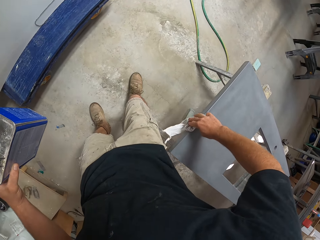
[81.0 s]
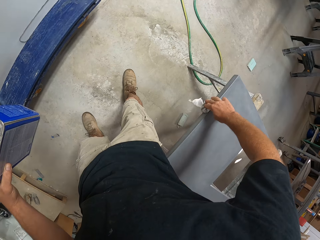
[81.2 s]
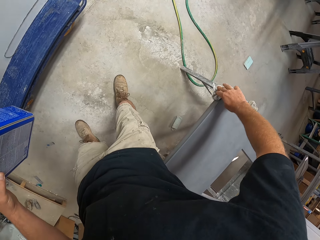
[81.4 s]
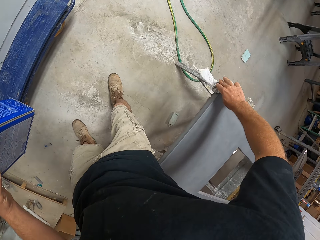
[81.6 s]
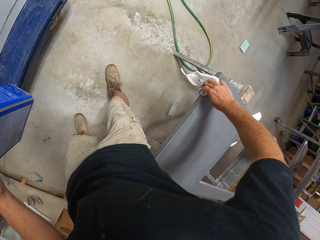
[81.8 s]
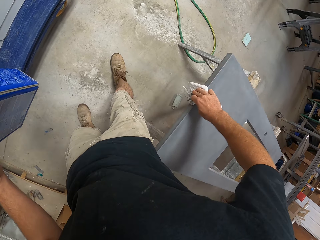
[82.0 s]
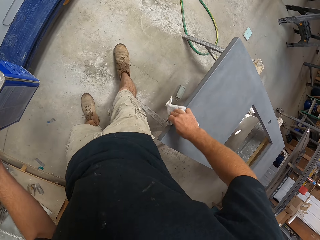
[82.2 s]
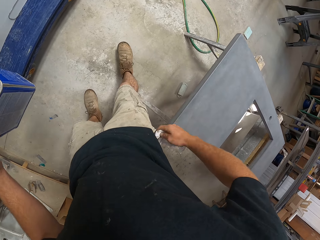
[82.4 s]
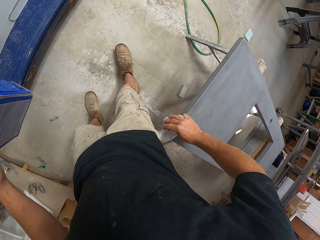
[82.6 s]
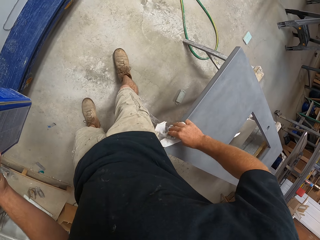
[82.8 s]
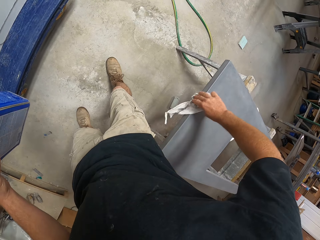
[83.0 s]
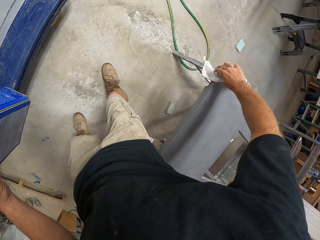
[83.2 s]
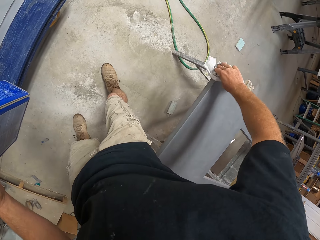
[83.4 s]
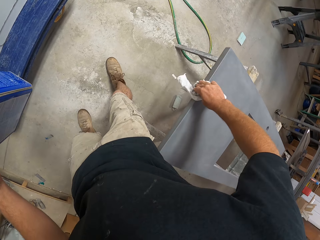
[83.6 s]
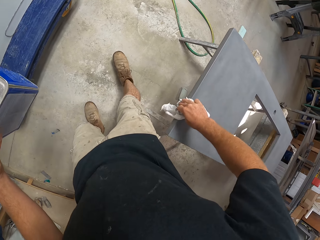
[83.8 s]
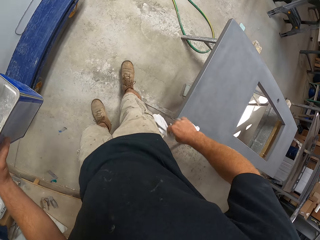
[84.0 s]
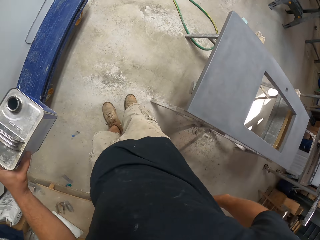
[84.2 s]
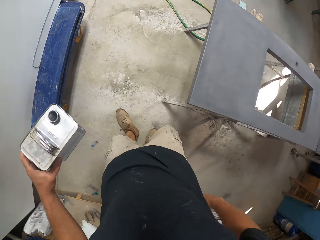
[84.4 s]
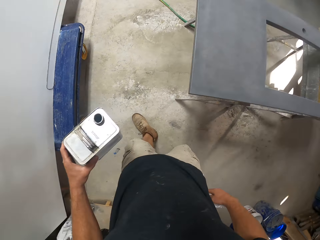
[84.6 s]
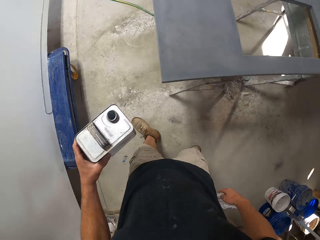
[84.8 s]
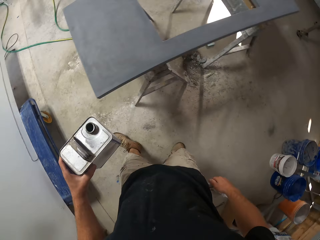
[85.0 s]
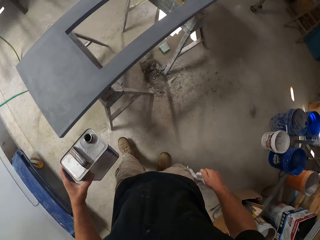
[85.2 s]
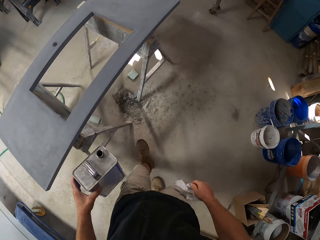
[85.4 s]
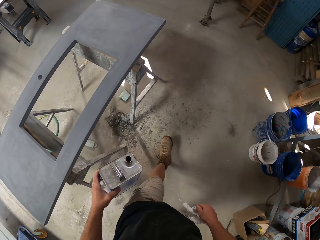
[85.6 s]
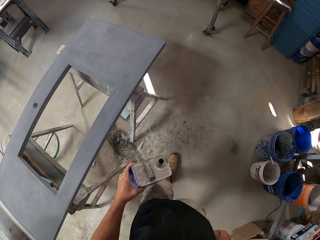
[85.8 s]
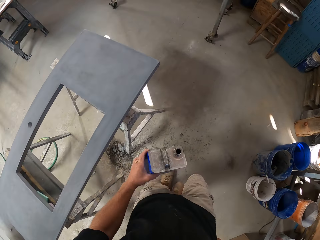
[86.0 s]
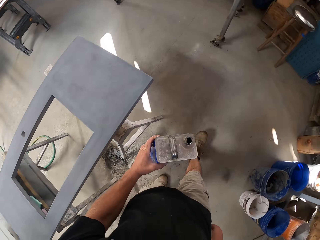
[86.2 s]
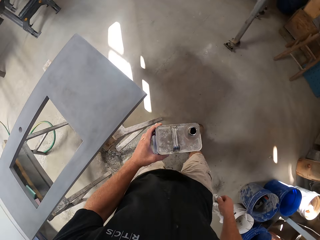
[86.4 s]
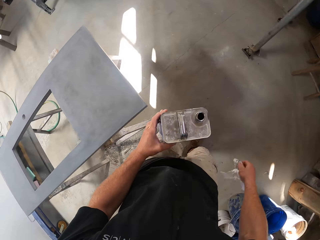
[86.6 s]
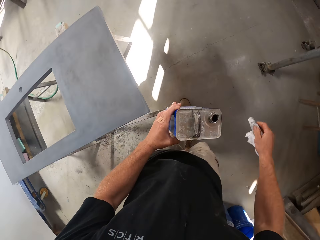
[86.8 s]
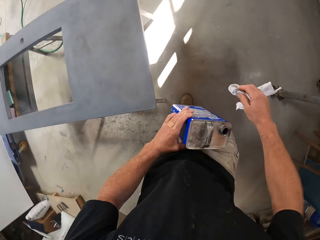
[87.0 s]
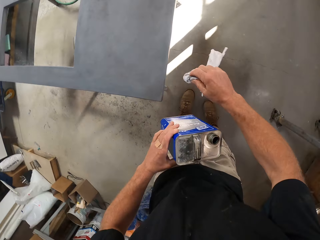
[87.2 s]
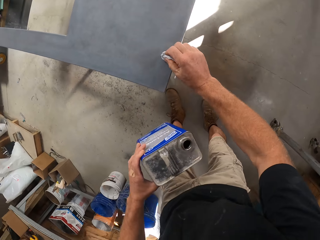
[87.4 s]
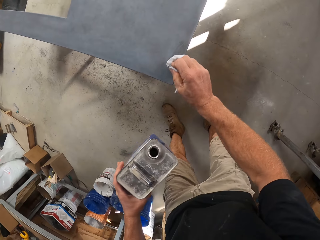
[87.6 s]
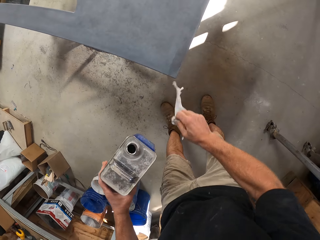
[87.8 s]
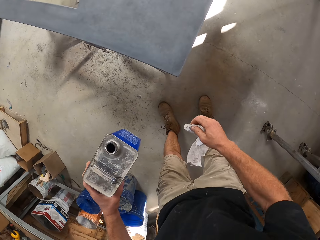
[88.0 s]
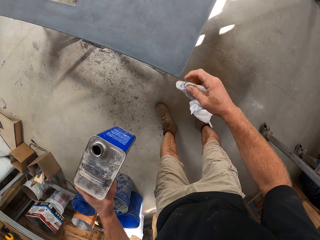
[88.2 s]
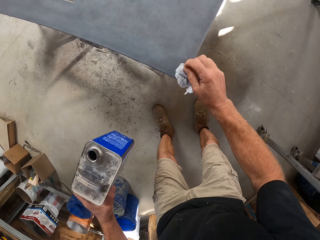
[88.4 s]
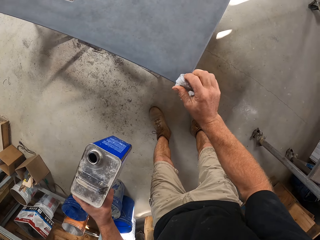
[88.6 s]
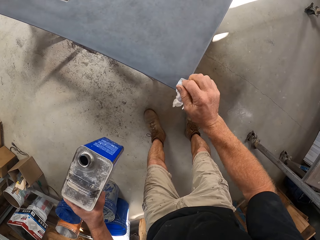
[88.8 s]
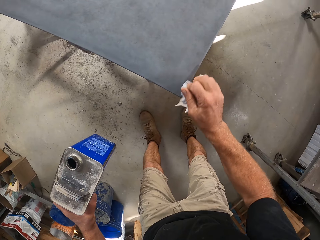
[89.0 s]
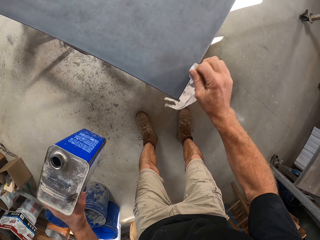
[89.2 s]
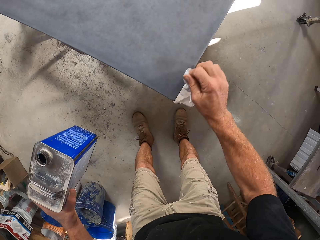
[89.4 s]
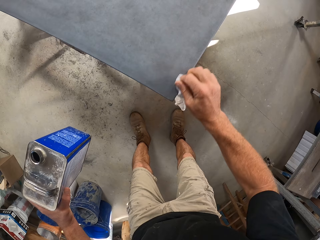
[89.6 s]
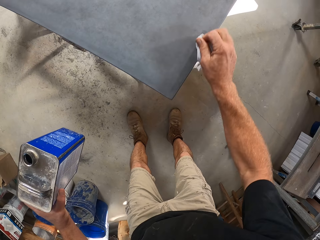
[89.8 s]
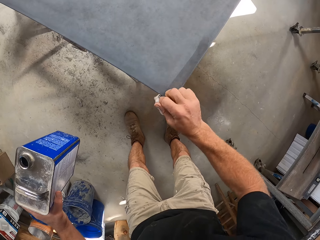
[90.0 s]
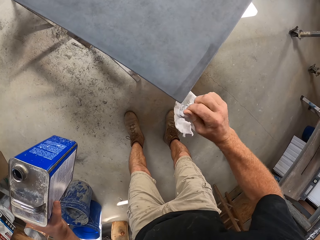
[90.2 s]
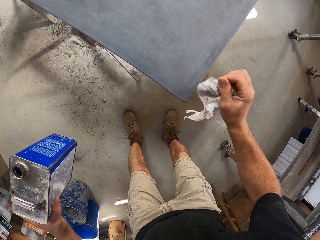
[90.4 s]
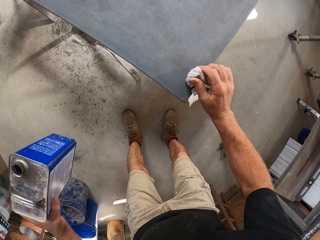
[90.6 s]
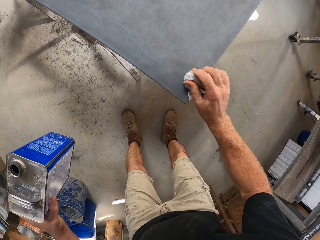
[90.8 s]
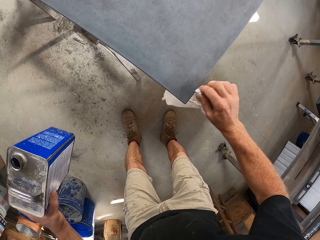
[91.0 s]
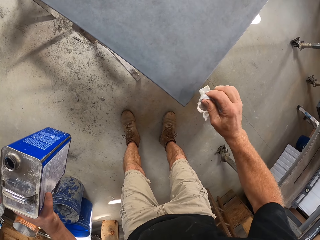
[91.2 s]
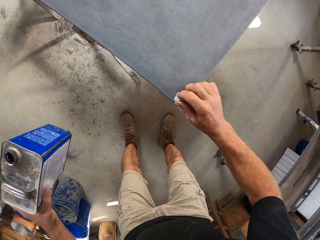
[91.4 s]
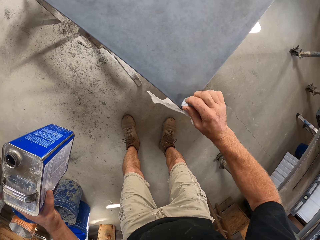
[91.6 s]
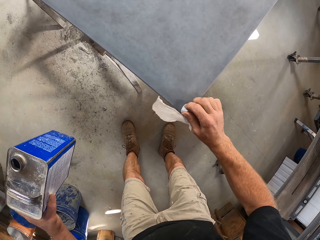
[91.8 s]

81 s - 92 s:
The camera wearer wipes the table edges with the cloth with thinner. He walks around the table. He wipes the table with the cloth with thinner.

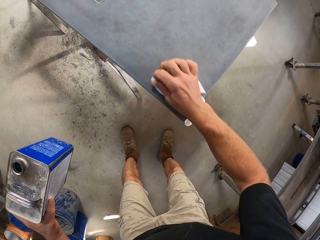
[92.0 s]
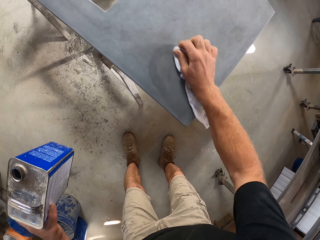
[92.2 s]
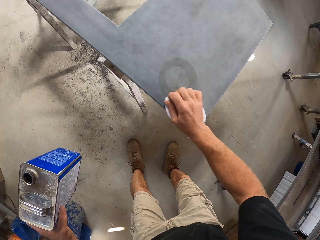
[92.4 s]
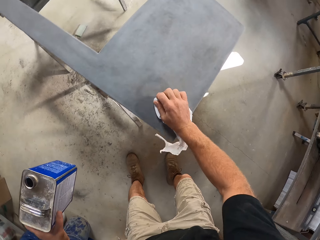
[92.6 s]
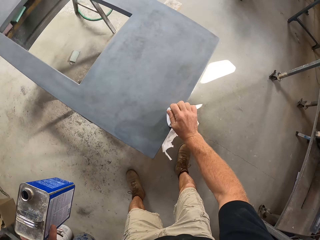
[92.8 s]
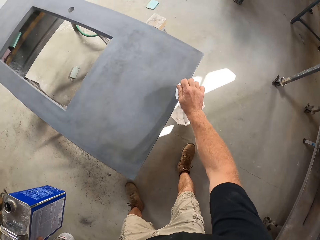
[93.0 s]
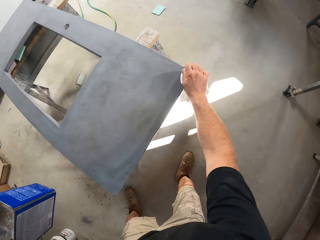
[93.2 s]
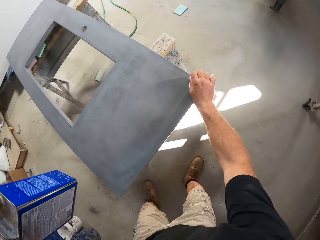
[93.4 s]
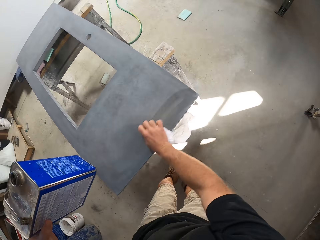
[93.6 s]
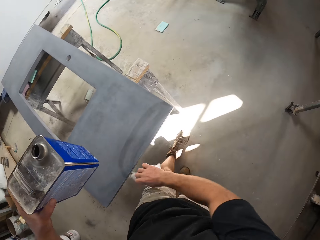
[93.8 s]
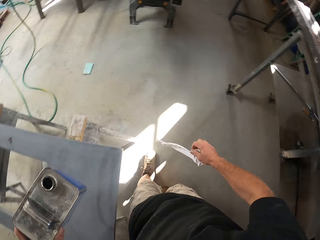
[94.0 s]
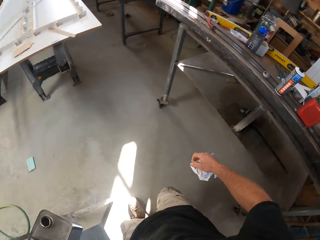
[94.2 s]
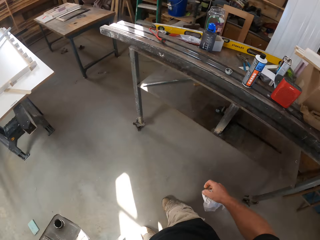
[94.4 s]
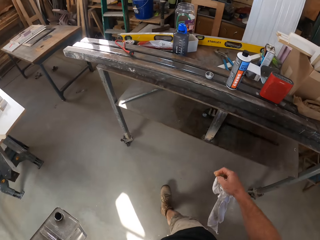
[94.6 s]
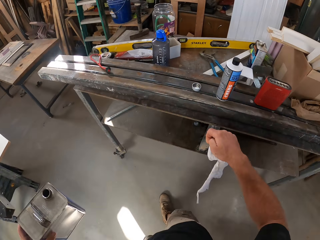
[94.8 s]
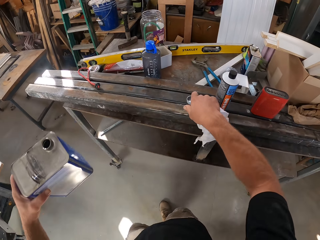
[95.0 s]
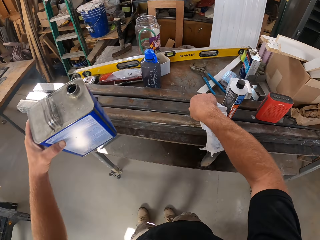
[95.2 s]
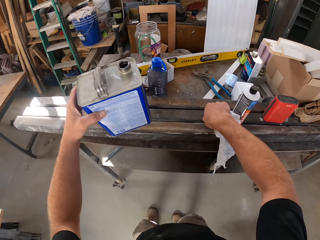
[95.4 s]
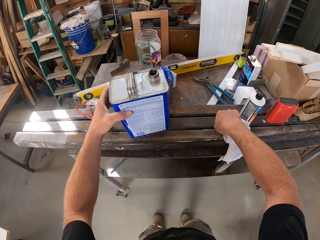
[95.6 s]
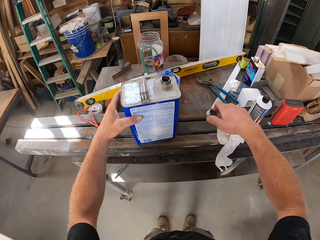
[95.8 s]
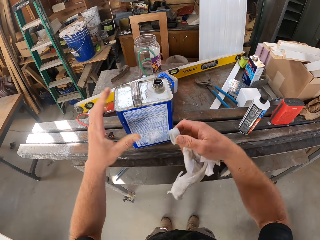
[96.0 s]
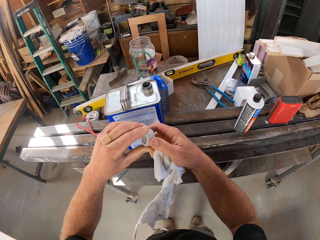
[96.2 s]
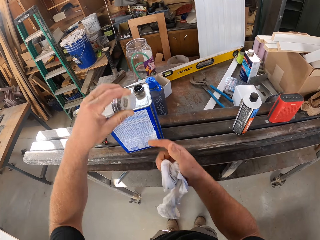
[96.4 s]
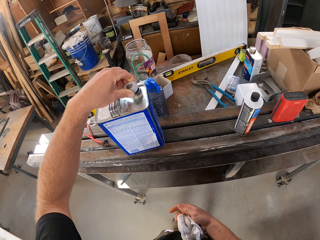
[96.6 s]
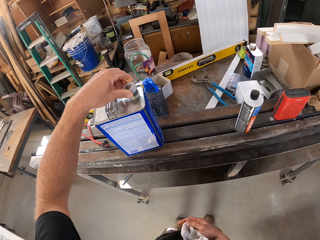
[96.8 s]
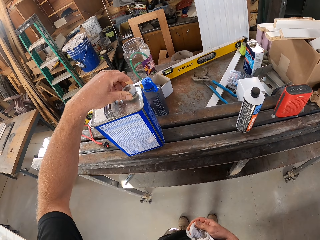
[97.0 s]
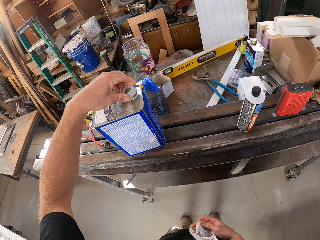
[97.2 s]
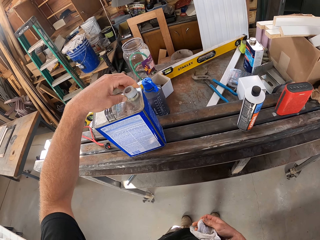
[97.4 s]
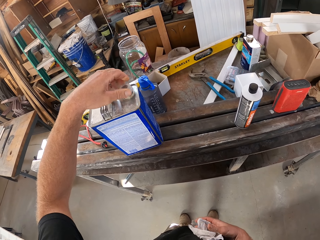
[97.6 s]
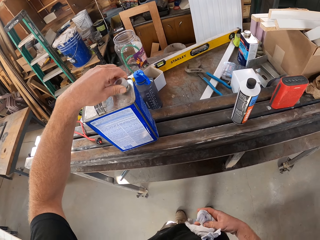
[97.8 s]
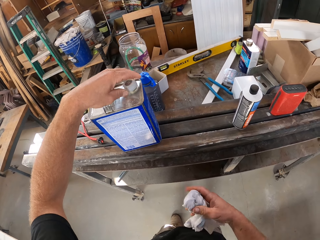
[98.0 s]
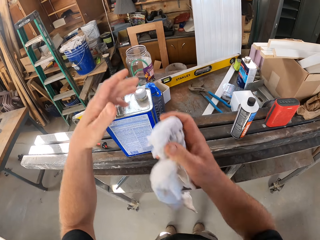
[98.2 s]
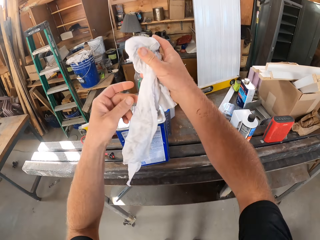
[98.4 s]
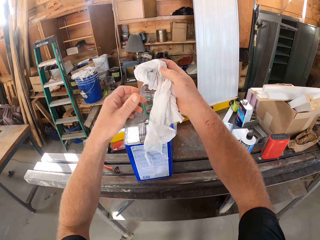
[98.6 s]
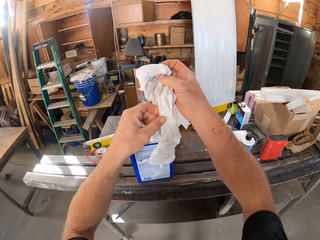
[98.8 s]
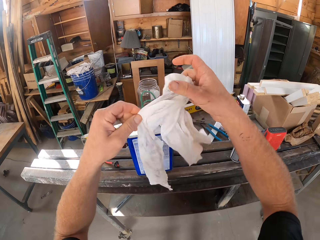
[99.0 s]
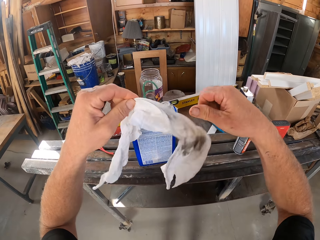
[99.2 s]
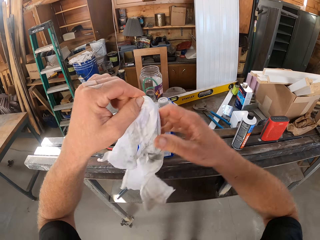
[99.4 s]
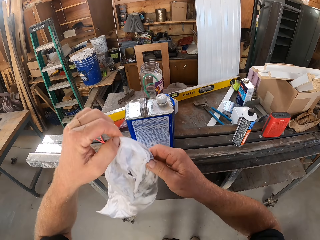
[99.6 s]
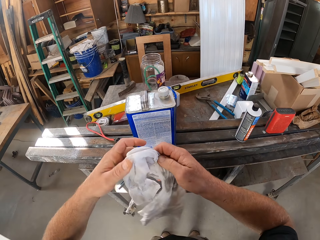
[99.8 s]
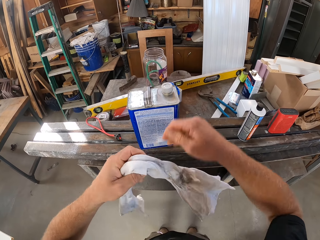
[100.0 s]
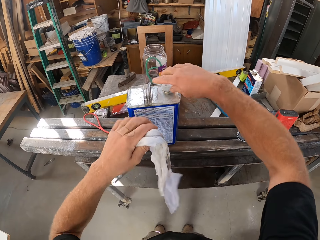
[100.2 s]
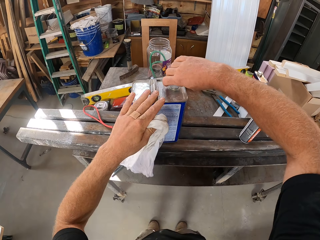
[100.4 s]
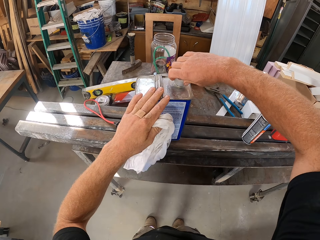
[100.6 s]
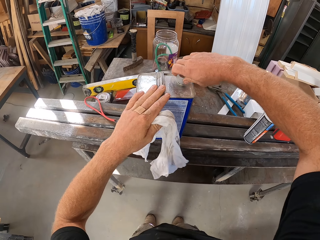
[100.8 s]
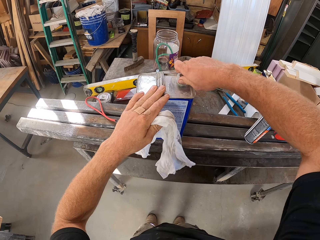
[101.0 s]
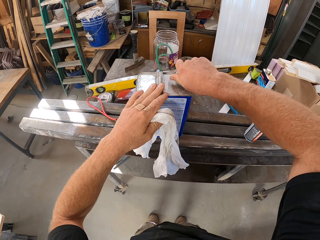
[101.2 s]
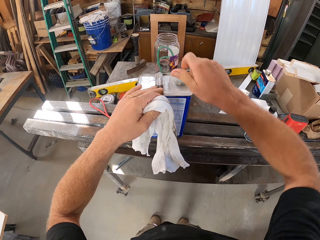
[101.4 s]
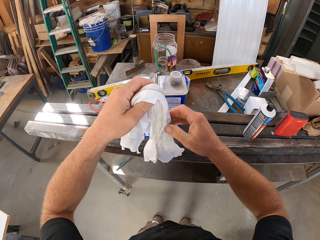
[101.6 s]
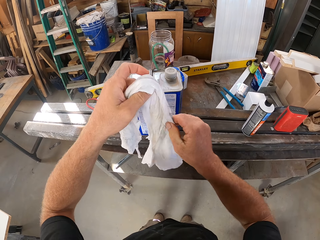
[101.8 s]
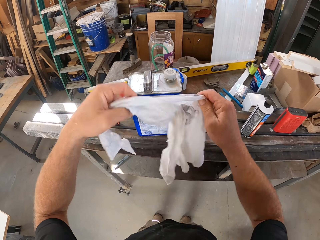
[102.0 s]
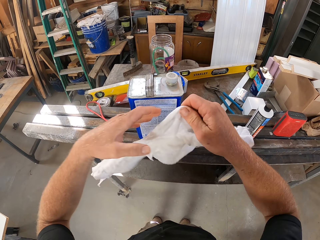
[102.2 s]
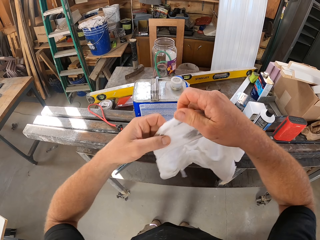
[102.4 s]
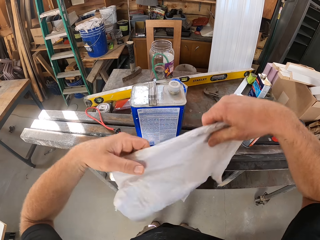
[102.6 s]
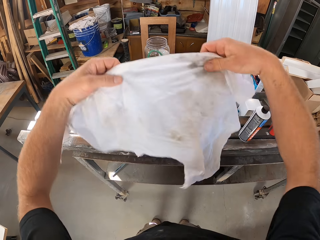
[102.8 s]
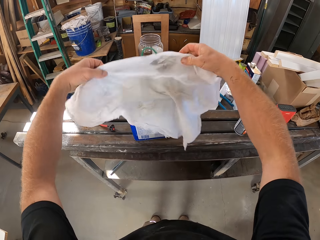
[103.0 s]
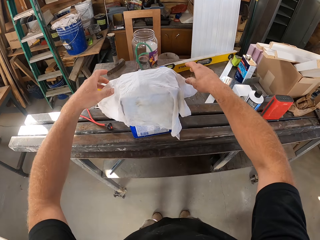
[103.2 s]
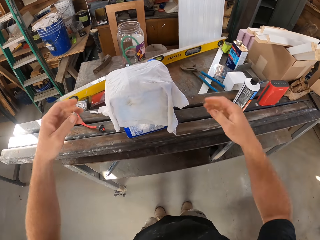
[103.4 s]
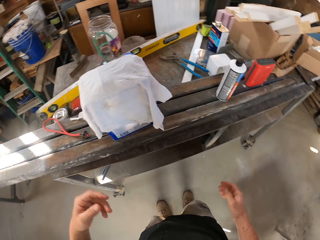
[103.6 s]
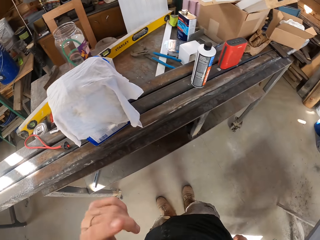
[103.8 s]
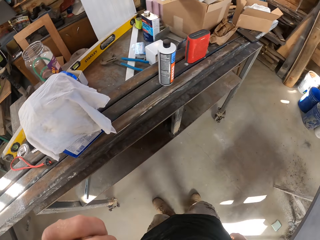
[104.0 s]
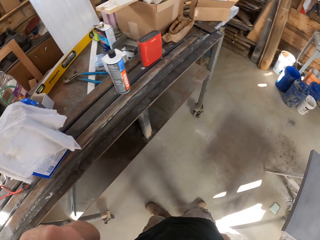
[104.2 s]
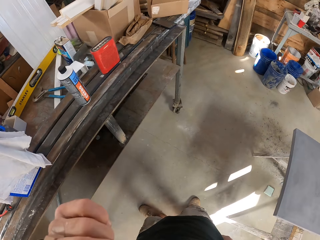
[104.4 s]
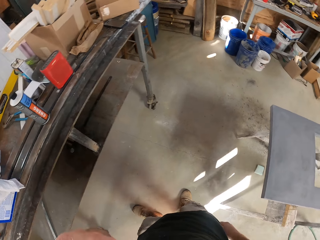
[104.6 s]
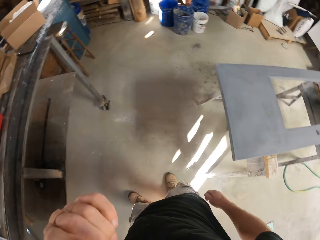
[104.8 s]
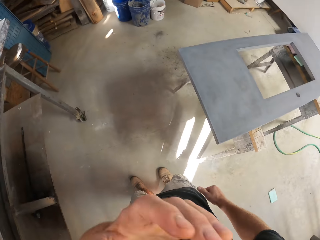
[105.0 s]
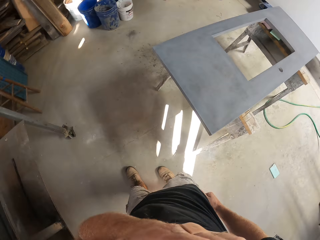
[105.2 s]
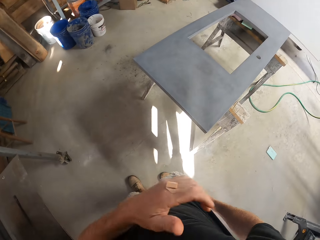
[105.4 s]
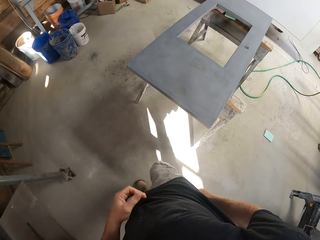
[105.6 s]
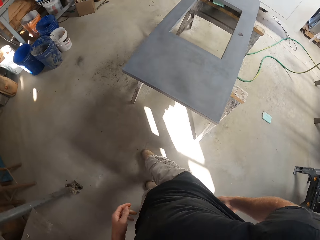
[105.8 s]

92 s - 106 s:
The camera wearer walks to the table. He picks up the paint thinner lid from the workbench. He places the paint thinner on the table. He holds the paint thinner lid on his left hand. He closes the lid on the paint thinner. He adjusts the cloth with his hands. He holds up the cloth. He tightens the lid on the paint thinner. He straightens the cloth. He places the cloth on the paint thinner. He touches his face with his left hand. He walks around the workshop.
